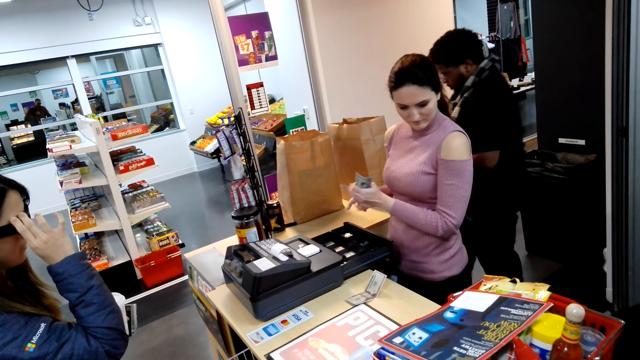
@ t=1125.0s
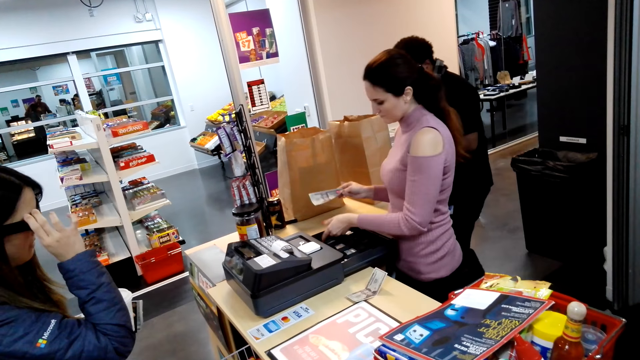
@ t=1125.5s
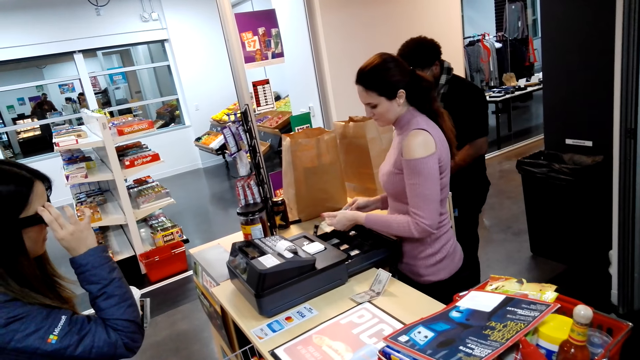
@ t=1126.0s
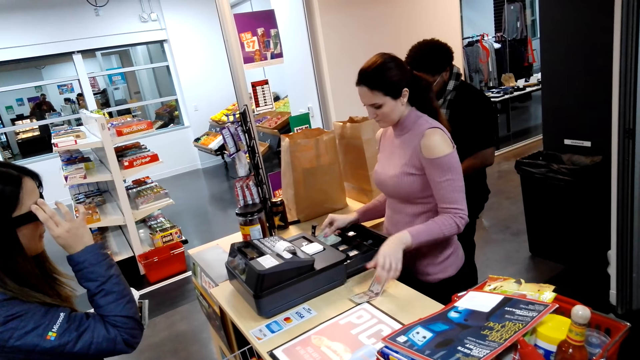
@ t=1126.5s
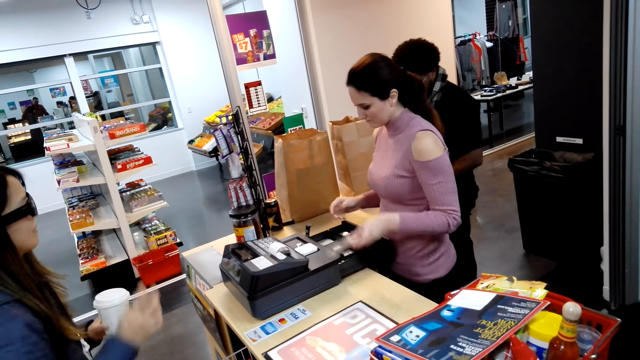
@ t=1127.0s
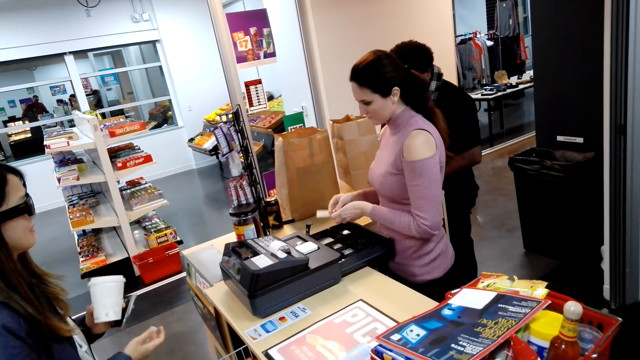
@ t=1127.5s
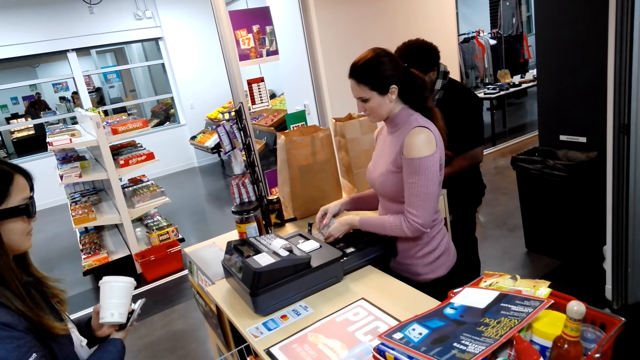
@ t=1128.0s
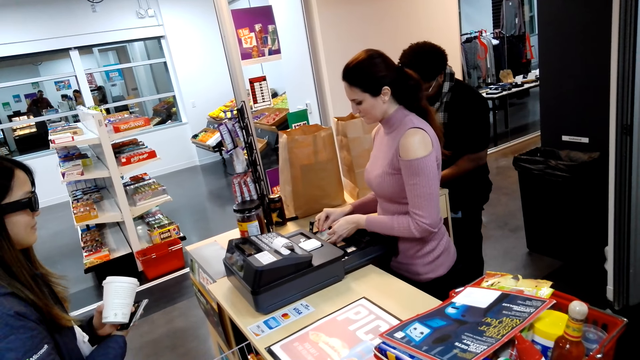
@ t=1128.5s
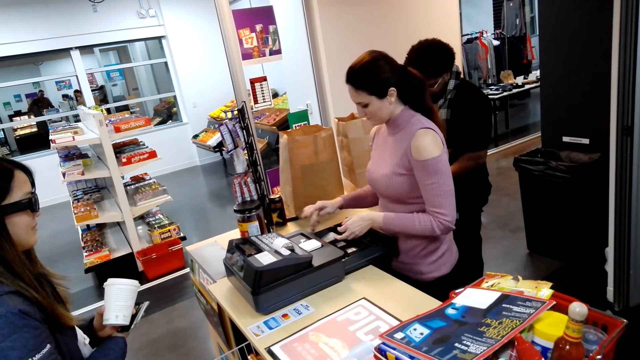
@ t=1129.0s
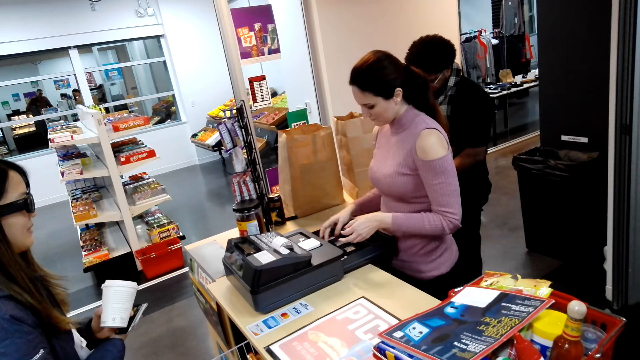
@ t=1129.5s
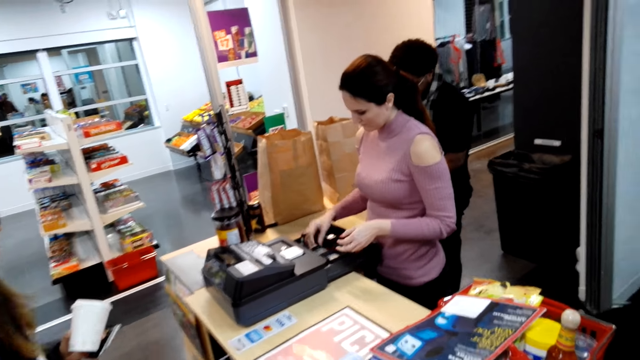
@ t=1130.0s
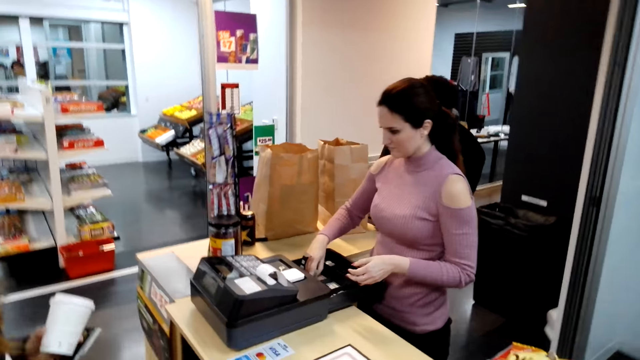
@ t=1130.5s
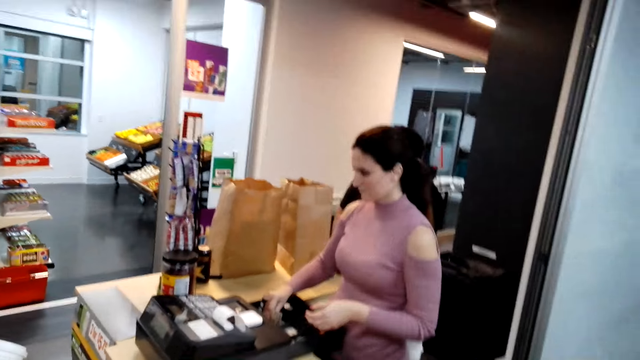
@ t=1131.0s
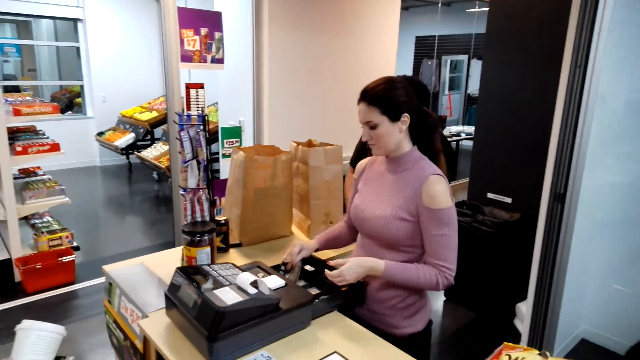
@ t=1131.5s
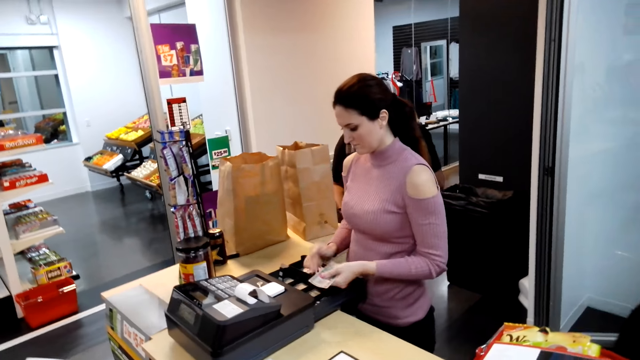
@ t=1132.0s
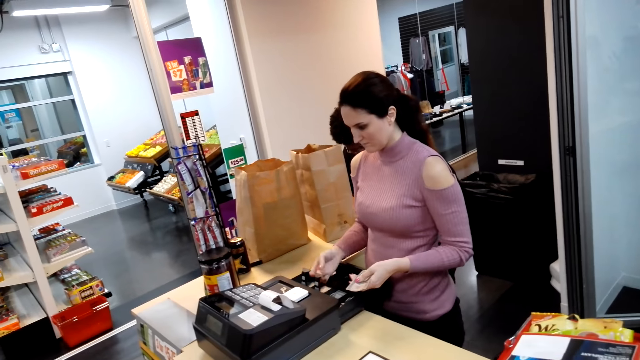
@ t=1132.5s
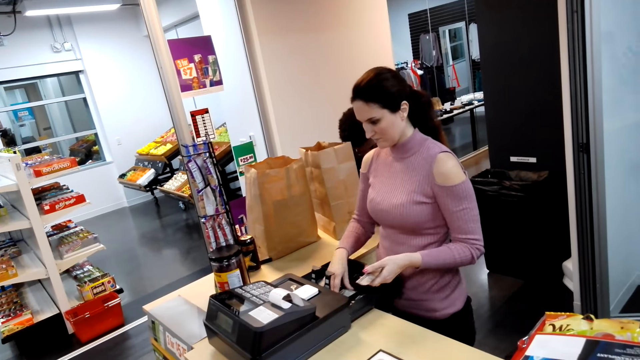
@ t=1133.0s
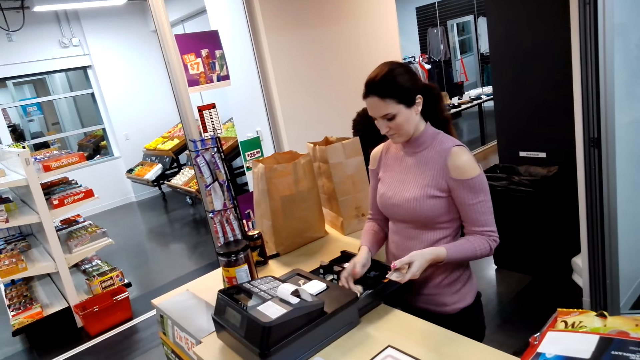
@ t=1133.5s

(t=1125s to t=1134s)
A woman holds the glasses with her hand. Another woman keeps the money in the safe. The other woman picks the note on the counter, keeps the money in the safe and picks the money in the safe.

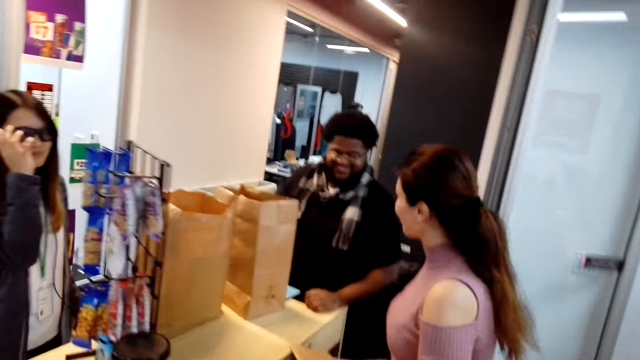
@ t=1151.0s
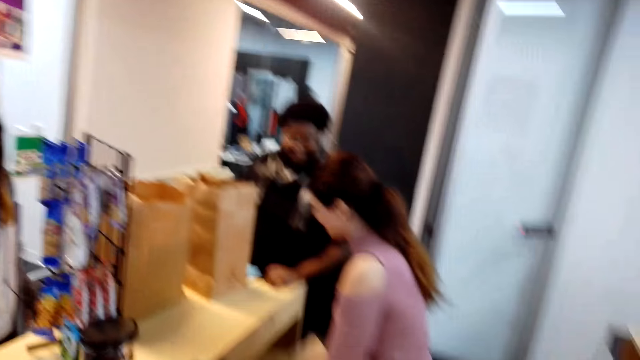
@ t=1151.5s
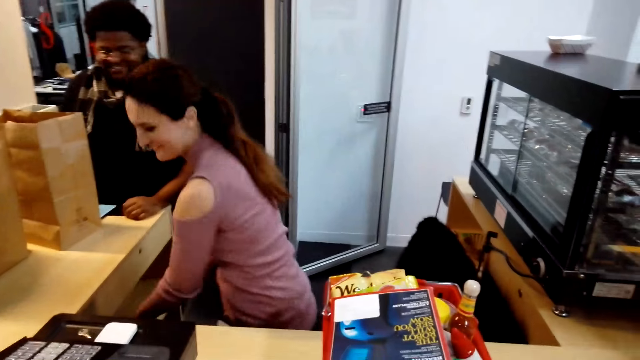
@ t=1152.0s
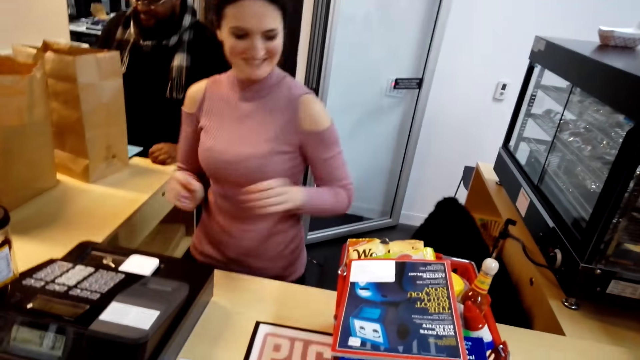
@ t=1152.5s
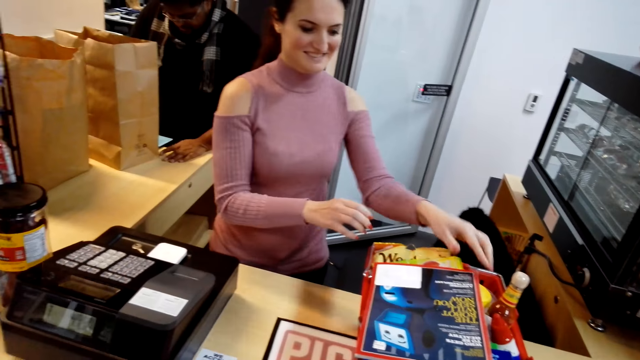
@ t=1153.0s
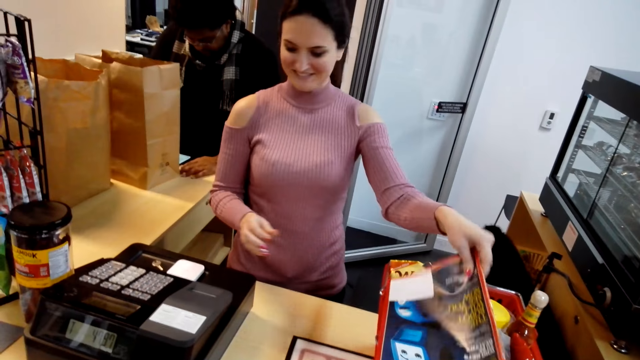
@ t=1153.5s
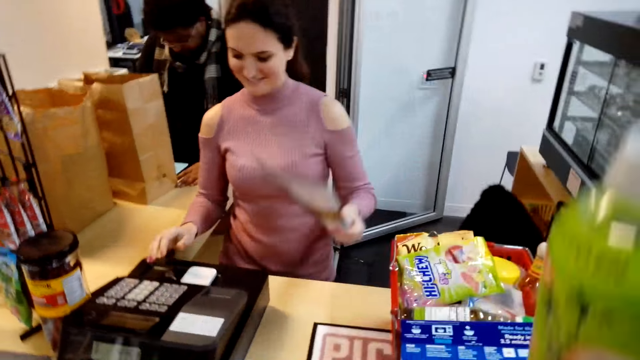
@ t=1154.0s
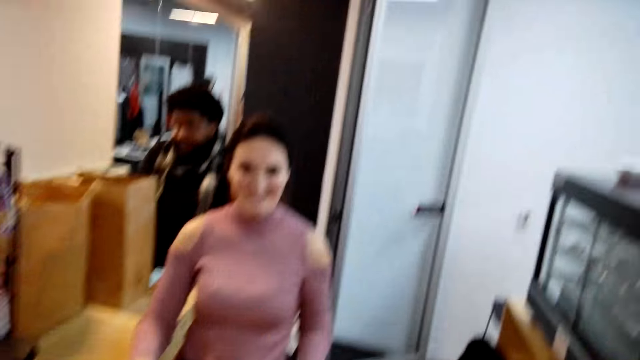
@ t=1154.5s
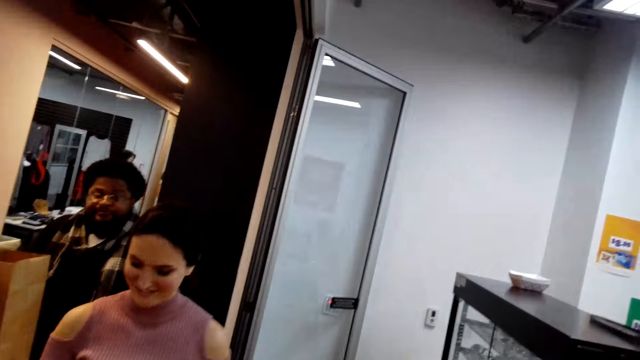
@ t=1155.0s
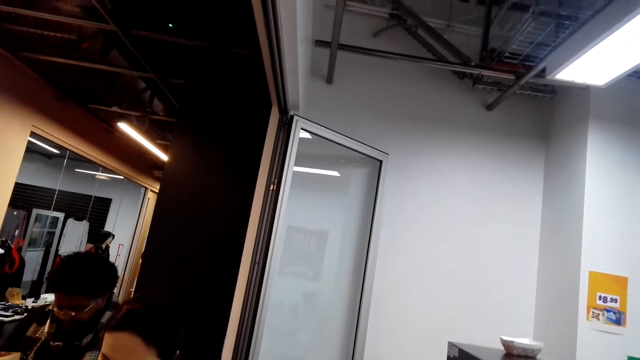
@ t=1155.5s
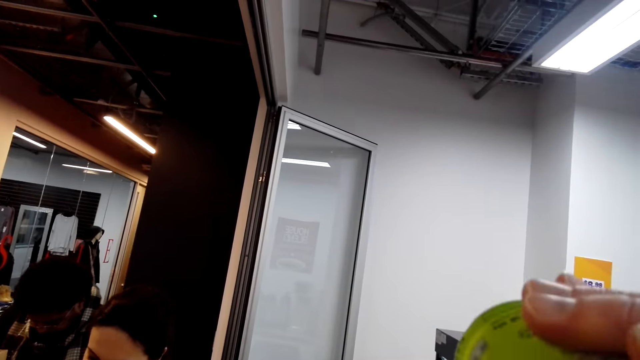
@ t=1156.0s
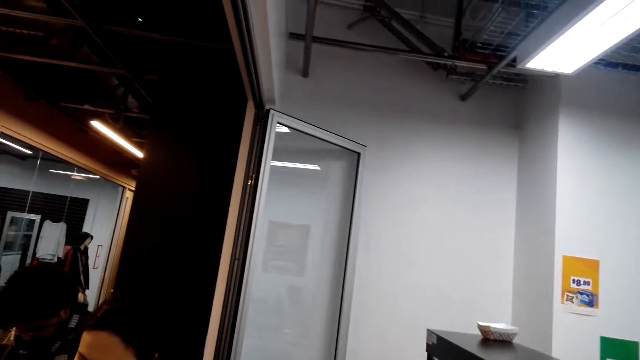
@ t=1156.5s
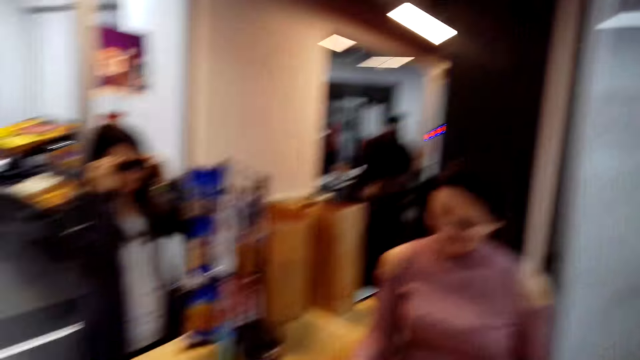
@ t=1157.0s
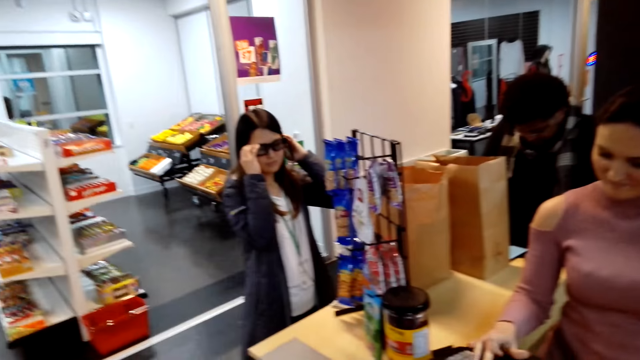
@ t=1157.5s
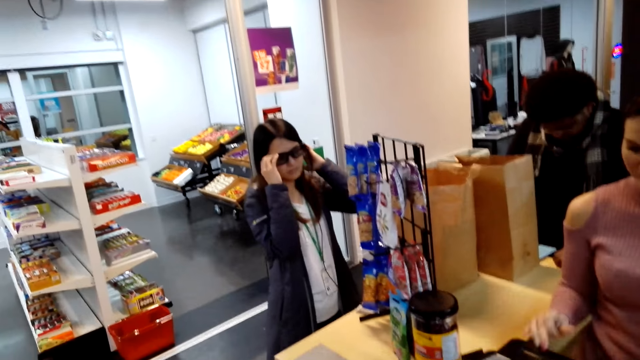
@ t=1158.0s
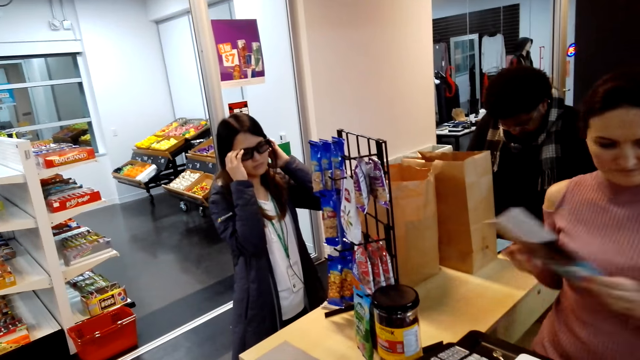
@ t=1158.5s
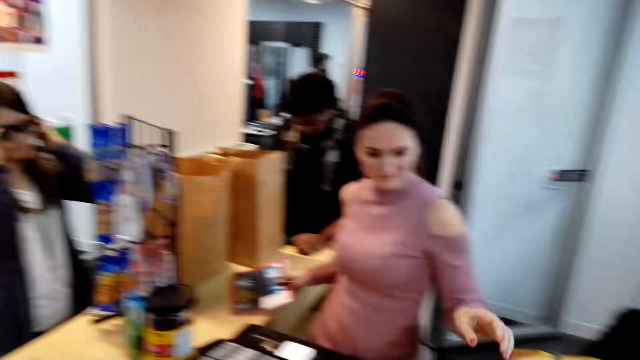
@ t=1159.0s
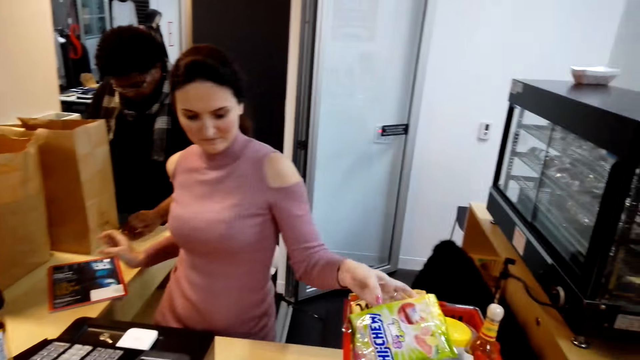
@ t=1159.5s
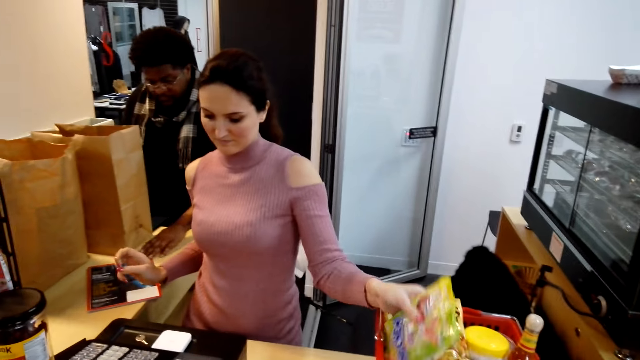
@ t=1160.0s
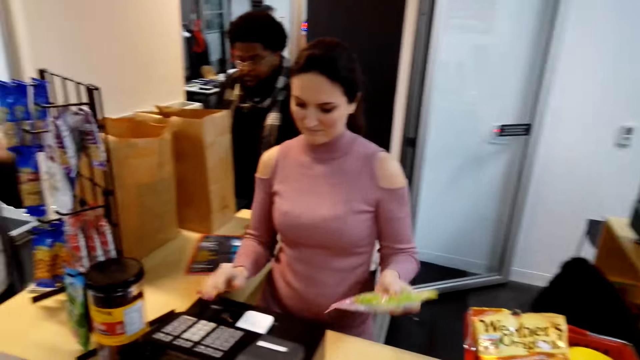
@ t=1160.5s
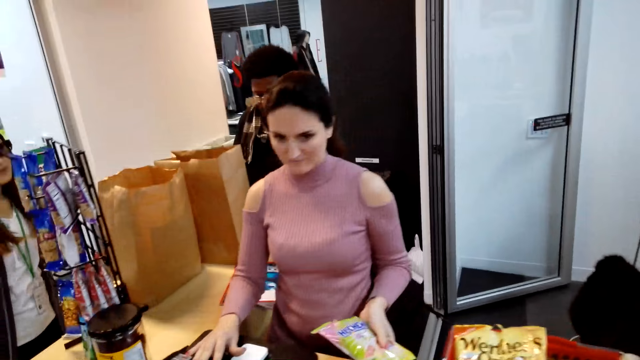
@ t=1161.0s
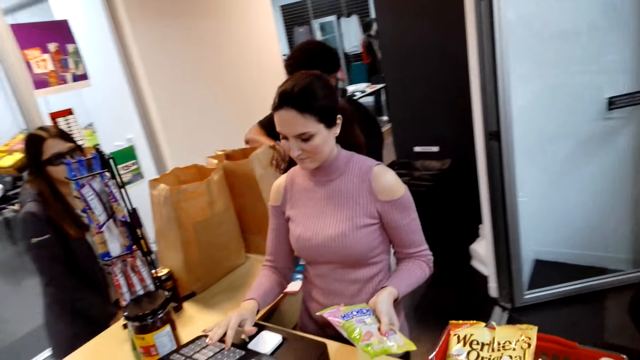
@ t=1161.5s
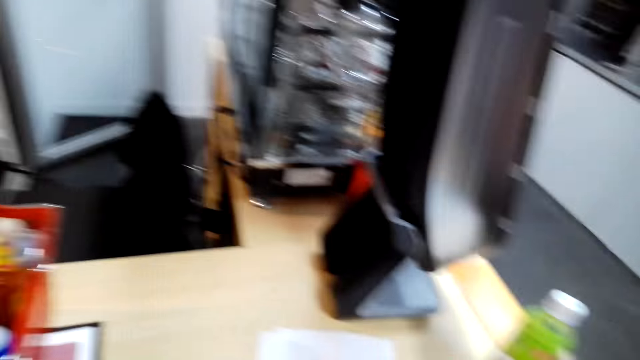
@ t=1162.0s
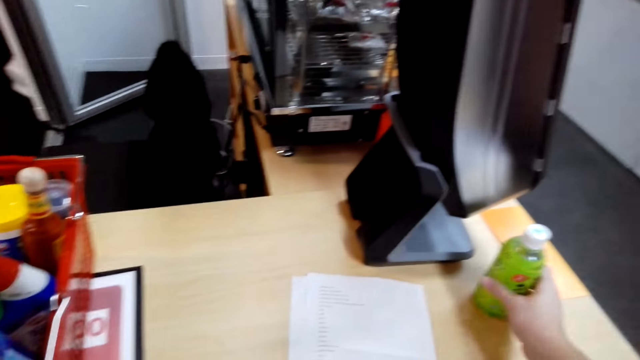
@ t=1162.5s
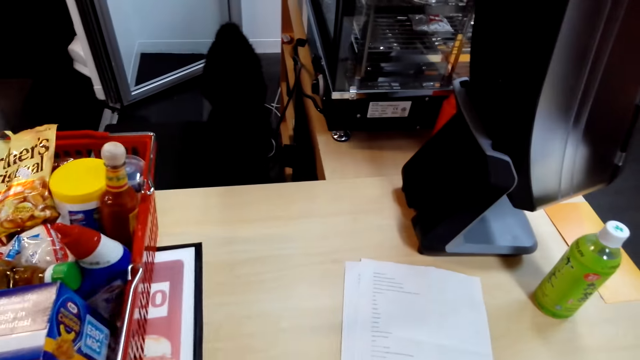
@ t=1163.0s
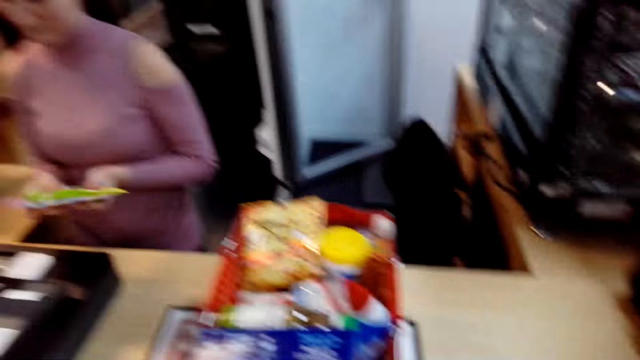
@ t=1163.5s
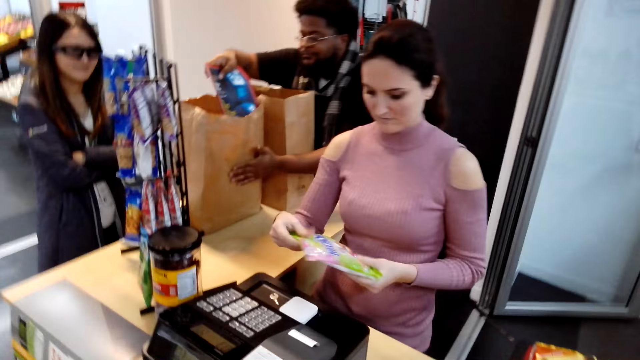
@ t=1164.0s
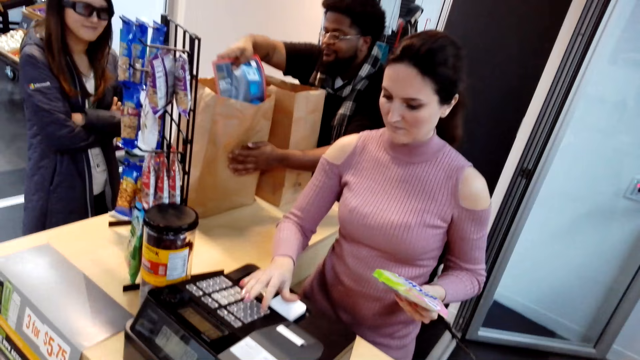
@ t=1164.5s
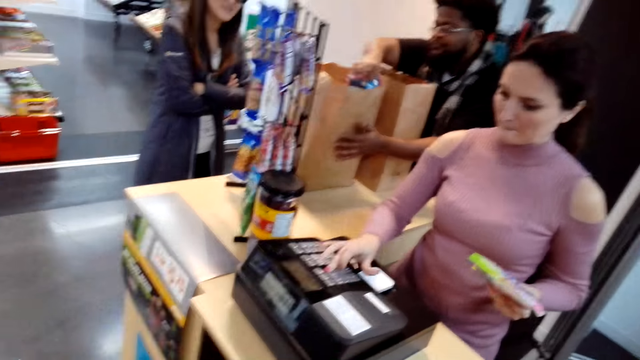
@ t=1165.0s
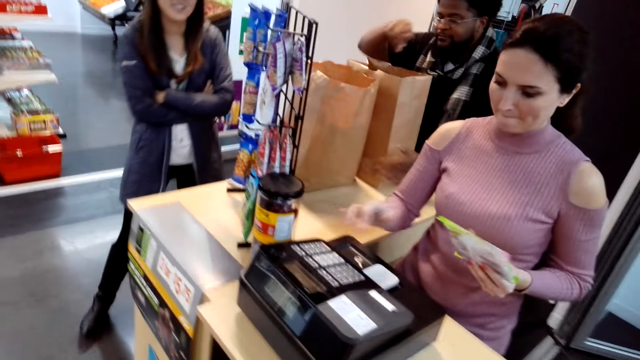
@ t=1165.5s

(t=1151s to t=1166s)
A woman places the shopping bag in the shelf and picks the magazine in the shopping basket. The camera wearer lifts a bottle of juice. The woman operates the machine. The camera wearer drinks from the bottle. Another woman adjusts the glasses. The first woman holds the magazine in her other hand, places the magazine on the counter and picks an item in the shopping basket. A man picks the magazine on the counter. The first woman operates the machine. The camera wearer places the bottle on the counter. The man places the magazine in the shopping bag. The first woman operates the machine. The other woman makes a step sideways.
